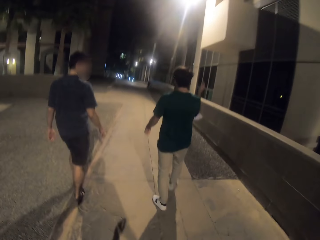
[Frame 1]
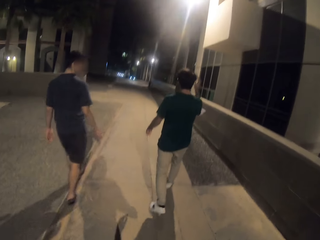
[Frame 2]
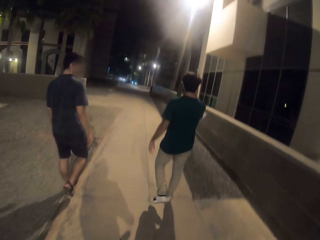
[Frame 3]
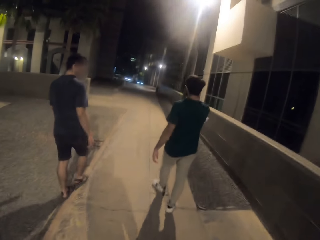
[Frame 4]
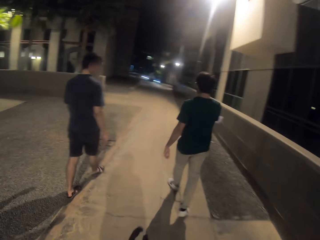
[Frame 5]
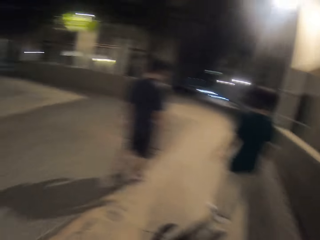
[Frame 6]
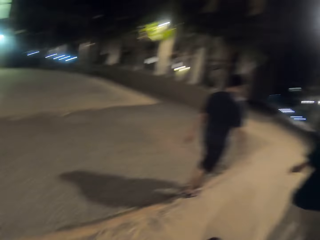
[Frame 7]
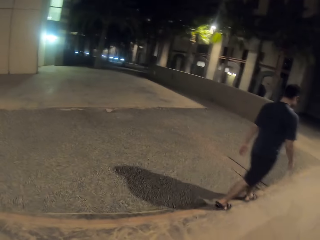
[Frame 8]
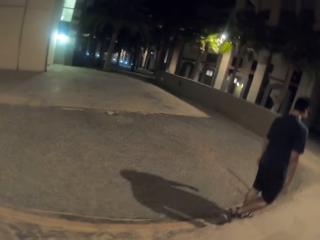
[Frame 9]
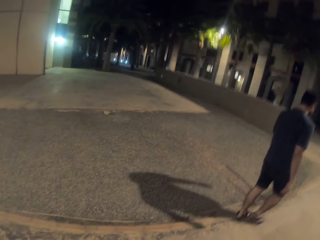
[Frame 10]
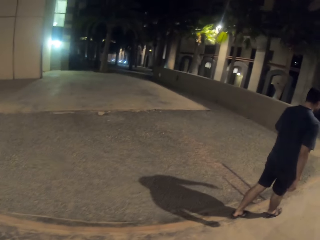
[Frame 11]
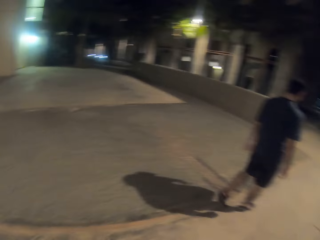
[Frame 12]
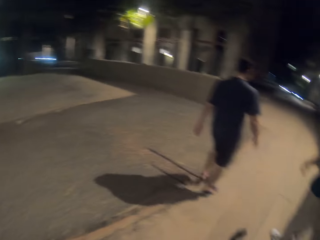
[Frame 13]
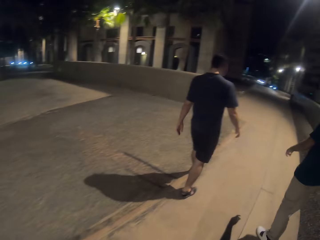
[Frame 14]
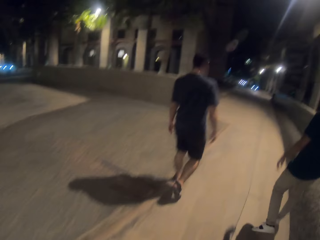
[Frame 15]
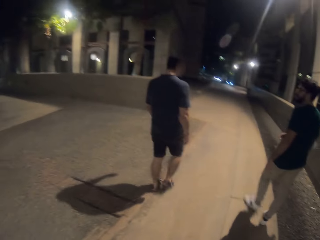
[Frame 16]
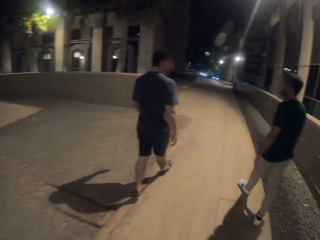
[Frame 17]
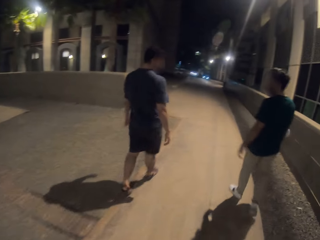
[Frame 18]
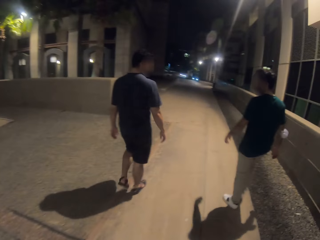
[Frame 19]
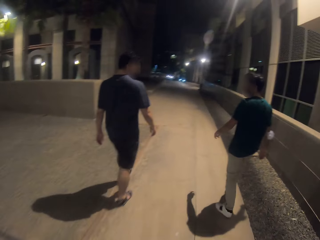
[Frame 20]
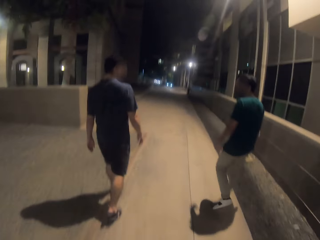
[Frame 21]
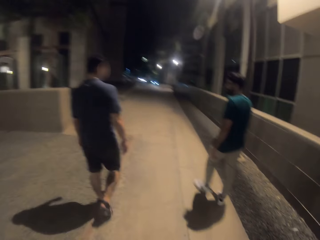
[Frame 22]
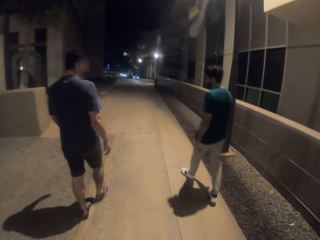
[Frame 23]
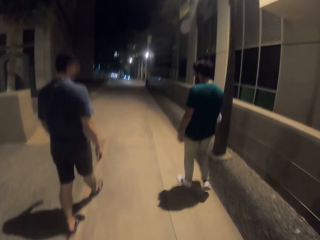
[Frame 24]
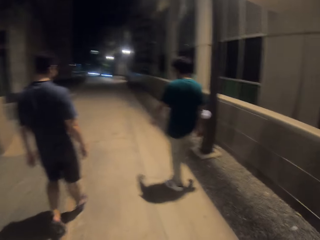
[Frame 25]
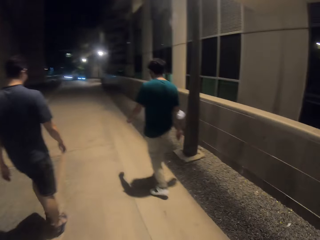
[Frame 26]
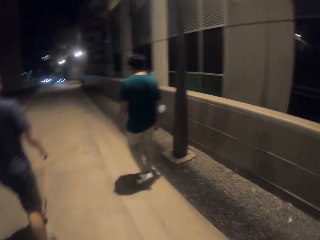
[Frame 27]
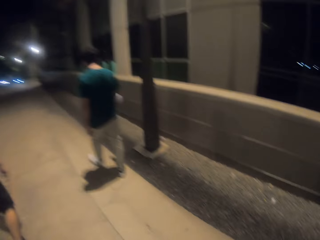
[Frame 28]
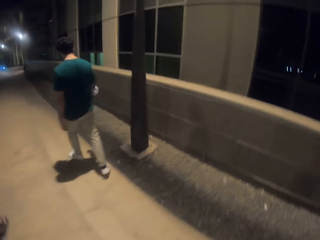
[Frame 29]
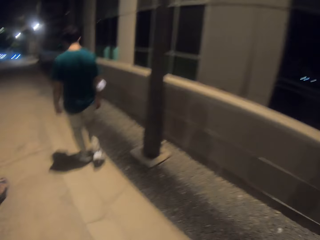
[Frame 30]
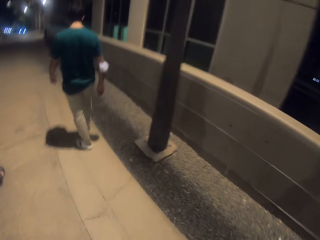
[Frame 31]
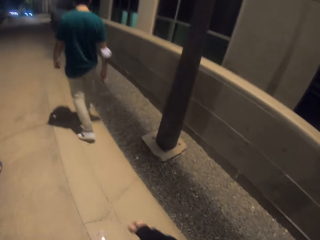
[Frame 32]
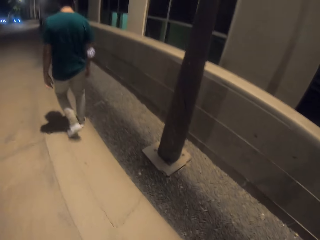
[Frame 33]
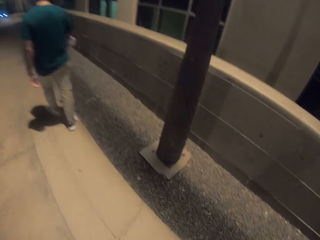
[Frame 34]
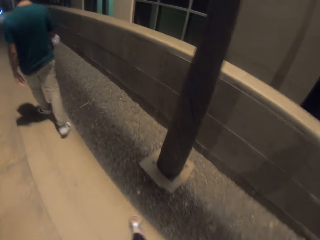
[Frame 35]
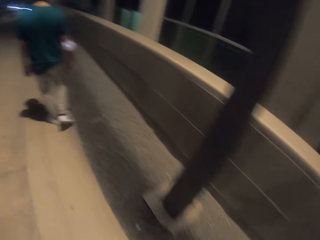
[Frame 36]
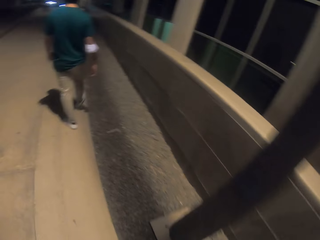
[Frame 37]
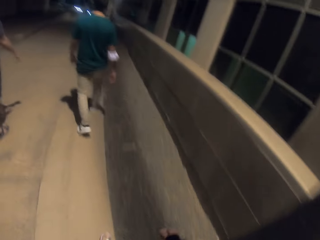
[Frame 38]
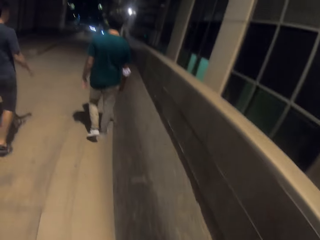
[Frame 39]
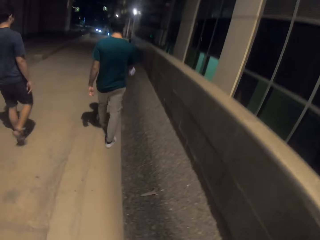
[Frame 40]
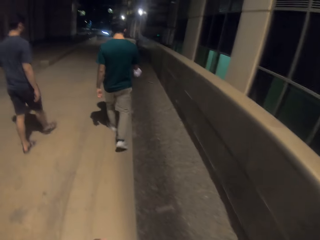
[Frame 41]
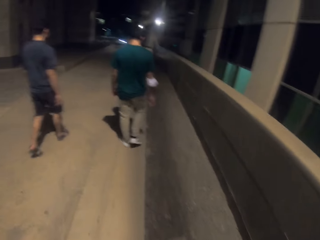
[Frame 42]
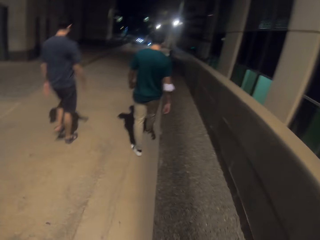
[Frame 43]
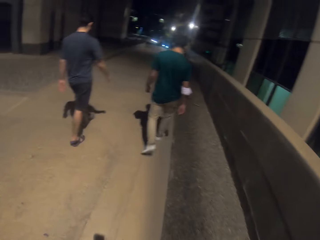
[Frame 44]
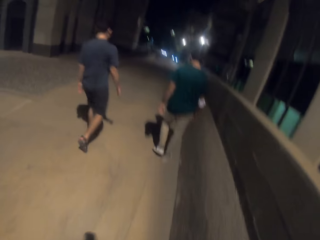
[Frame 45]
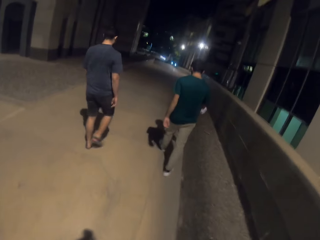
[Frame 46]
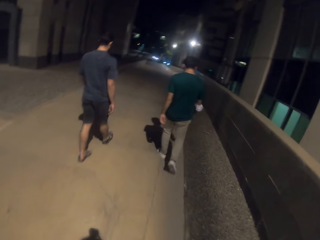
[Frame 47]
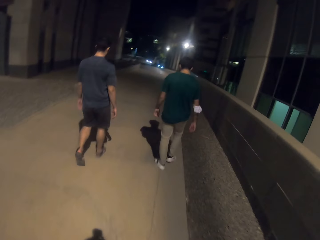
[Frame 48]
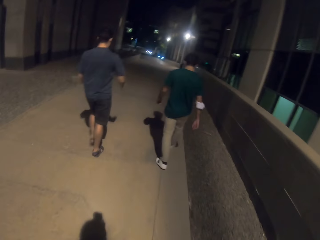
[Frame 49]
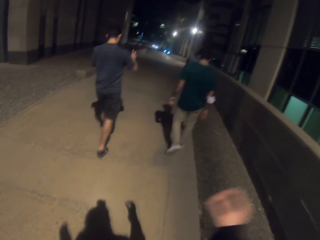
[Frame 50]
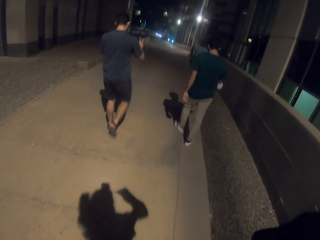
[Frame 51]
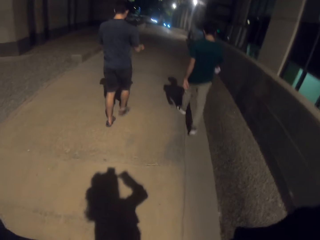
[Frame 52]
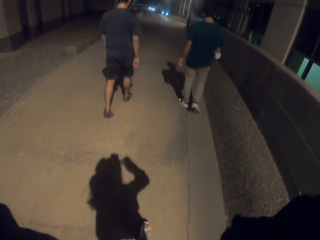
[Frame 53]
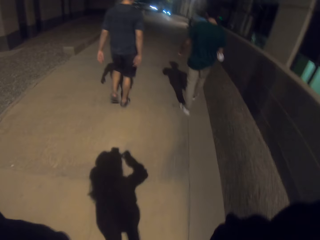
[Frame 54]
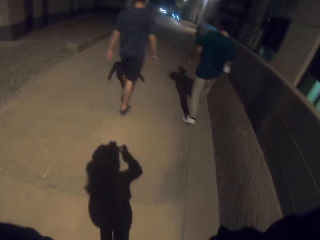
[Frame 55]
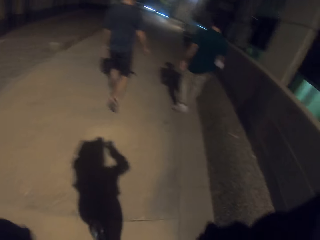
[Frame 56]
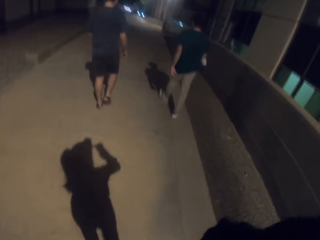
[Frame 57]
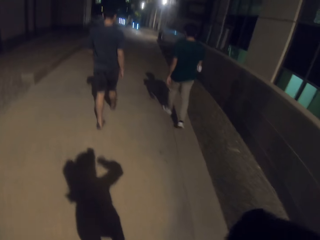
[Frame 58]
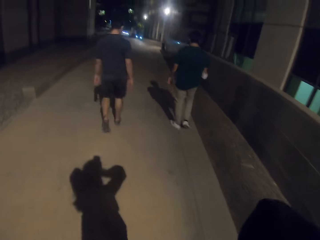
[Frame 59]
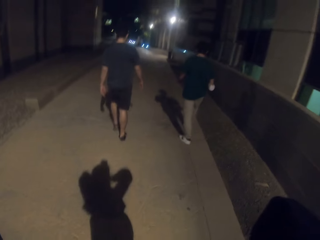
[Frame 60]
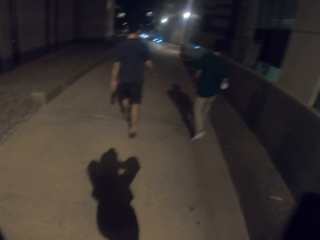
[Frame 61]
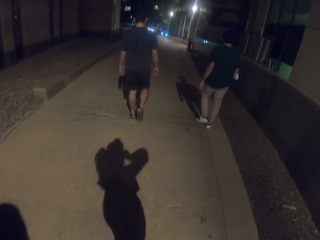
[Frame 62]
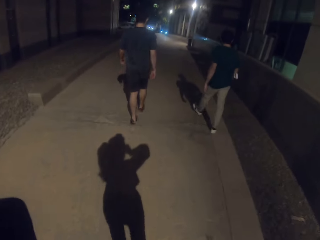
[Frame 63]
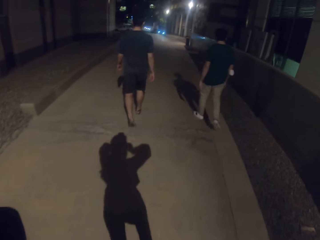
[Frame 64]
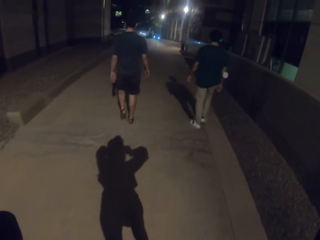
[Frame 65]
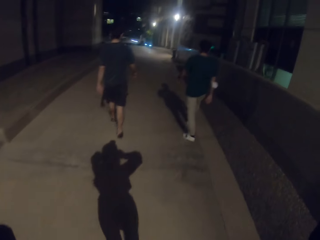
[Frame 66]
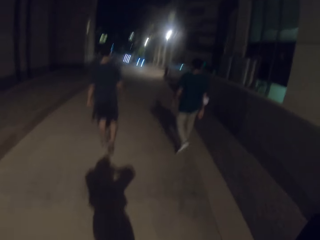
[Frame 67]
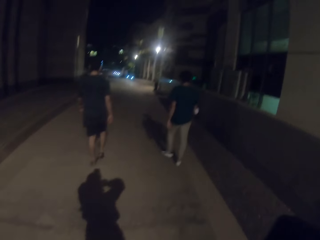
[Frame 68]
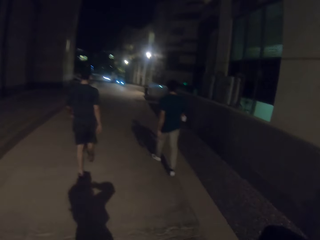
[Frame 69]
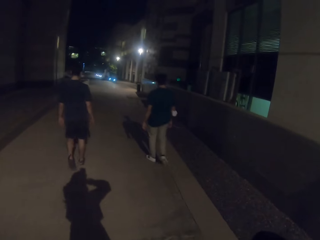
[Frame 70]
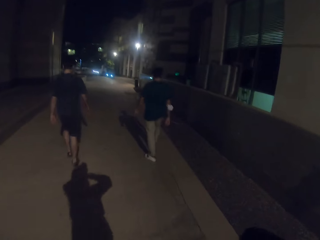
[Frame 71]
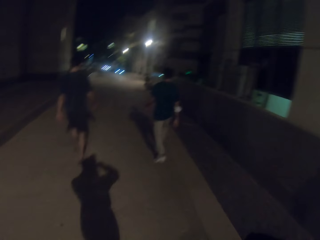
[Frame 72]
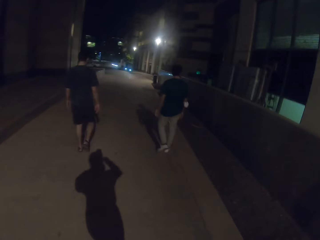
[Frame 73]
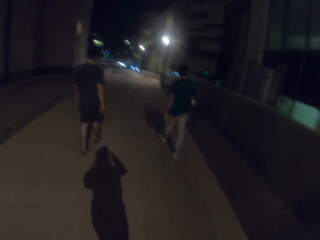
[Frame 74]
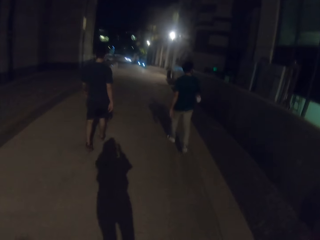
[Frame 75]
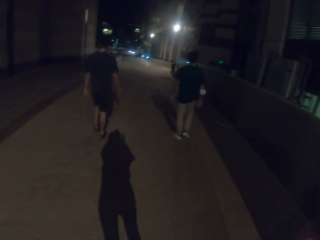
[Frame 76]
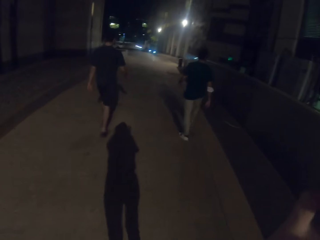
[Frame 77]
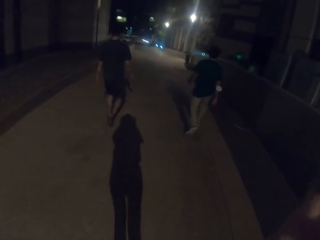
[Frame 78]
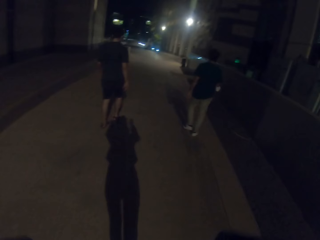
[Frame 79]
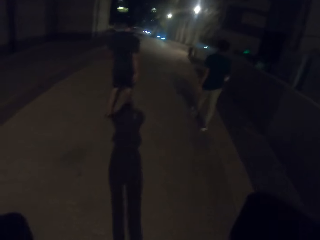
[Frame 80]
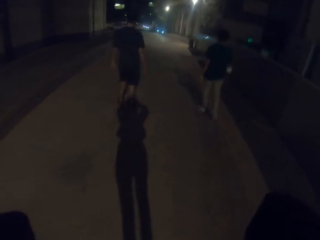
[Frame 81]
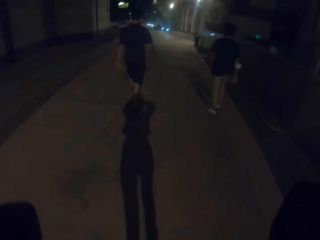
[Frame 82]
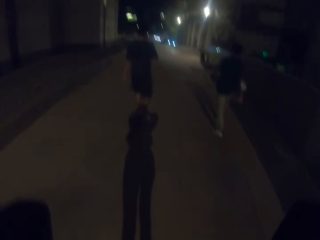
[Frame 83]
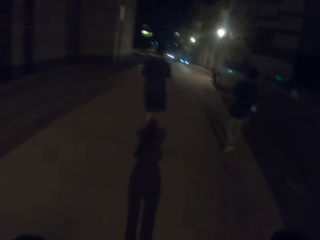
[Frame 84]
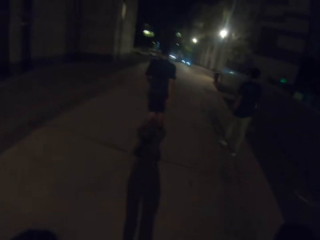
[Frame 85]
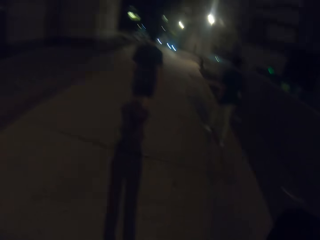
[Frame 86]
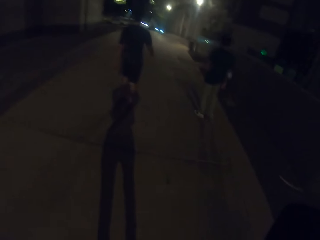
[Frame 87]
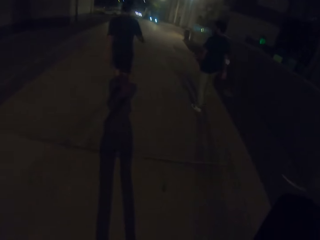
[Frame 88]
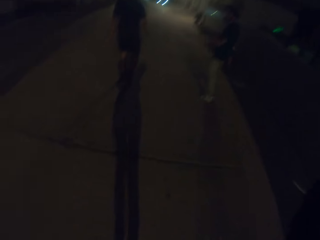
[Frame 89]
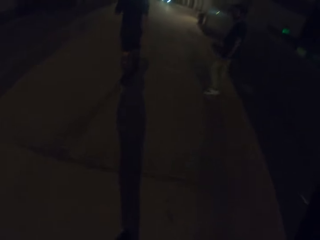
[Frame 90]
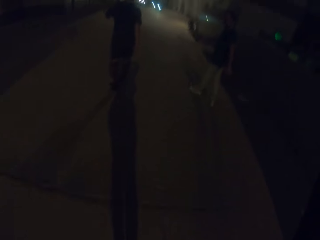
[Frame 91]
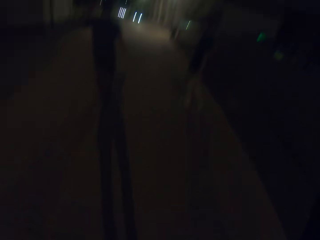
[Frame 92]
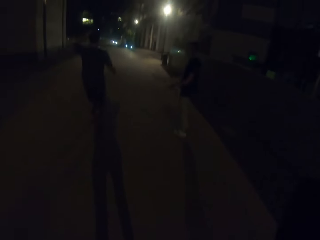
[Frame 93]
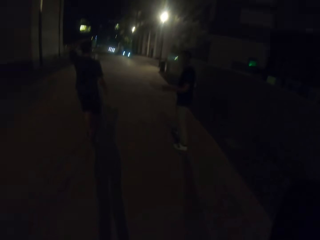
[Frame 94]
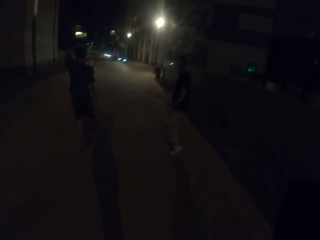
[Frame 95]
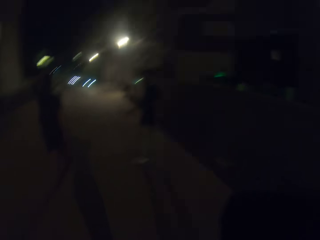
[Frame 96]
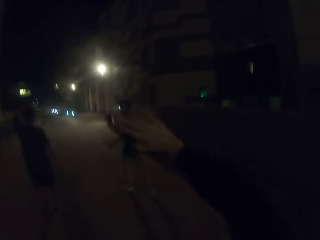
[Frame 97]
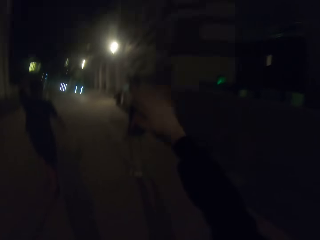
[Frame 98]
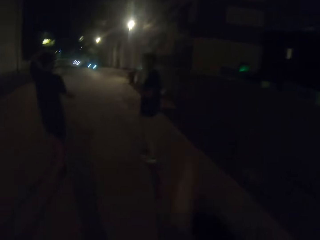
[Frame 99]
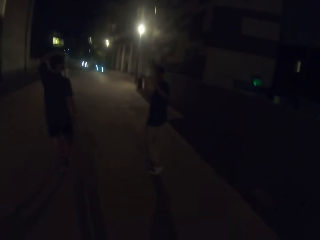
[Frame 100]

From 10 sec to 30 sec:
The camera wearer looks aside. They look forward.
